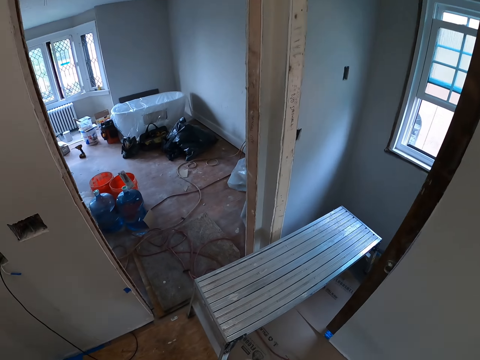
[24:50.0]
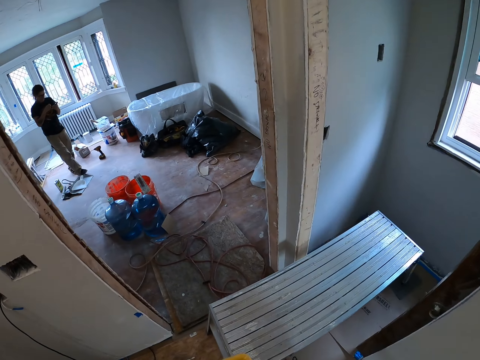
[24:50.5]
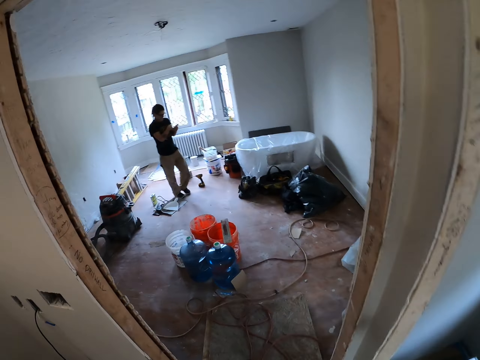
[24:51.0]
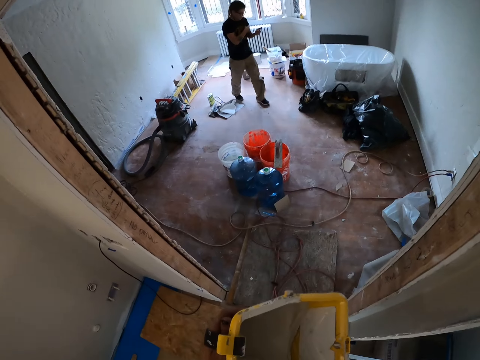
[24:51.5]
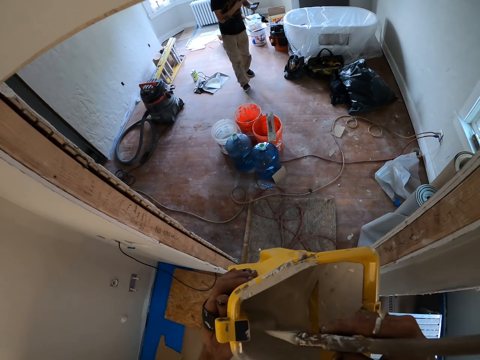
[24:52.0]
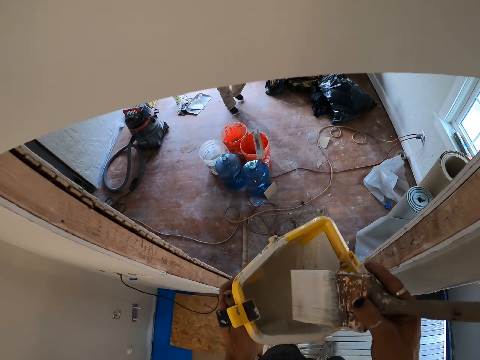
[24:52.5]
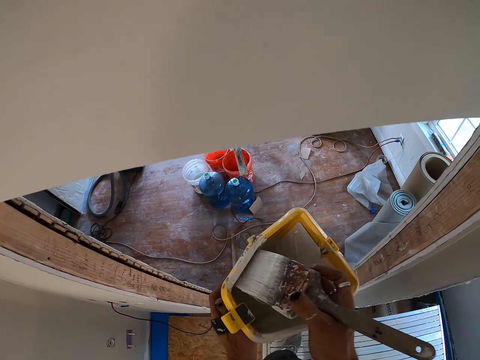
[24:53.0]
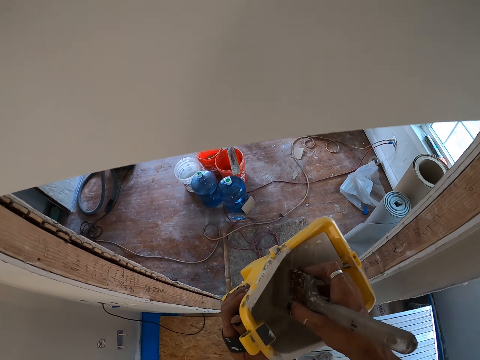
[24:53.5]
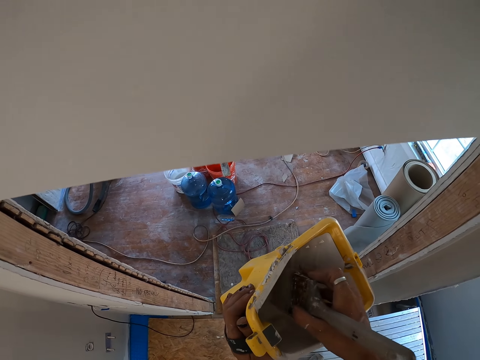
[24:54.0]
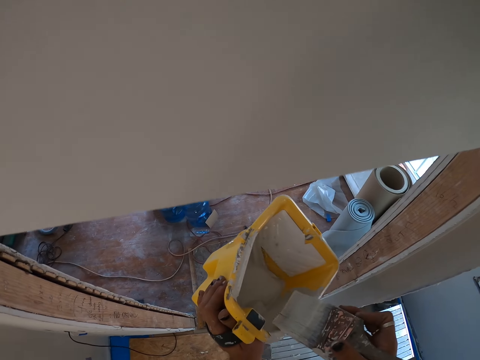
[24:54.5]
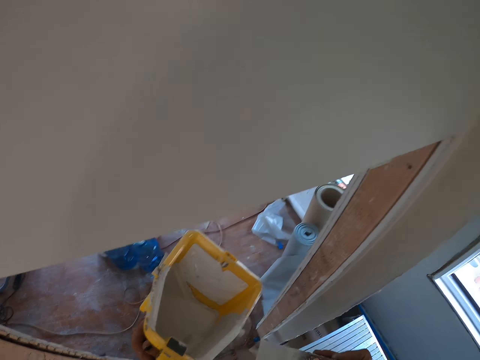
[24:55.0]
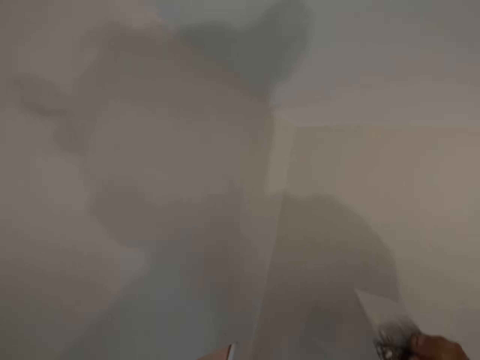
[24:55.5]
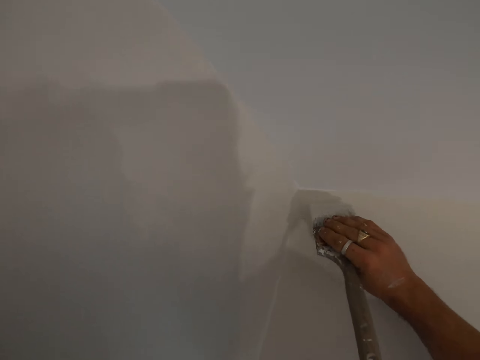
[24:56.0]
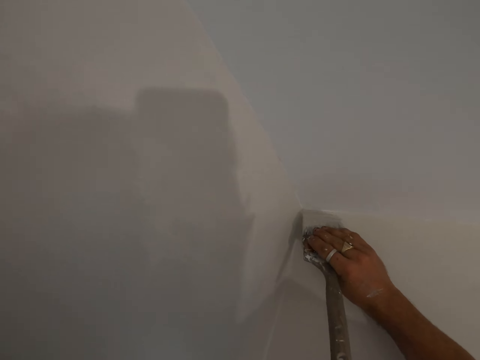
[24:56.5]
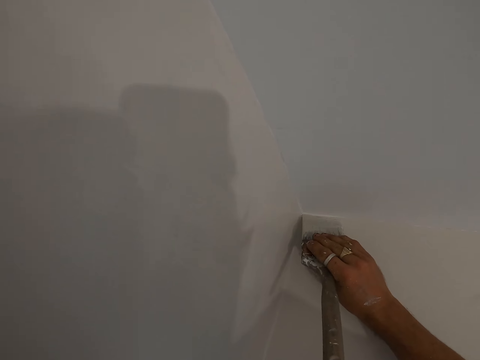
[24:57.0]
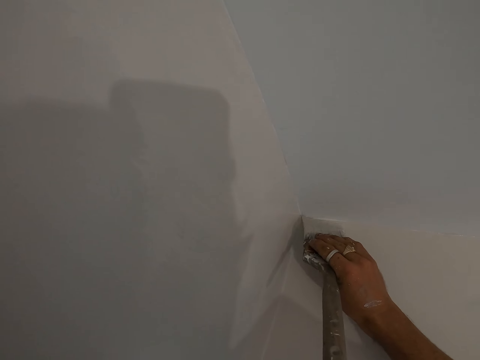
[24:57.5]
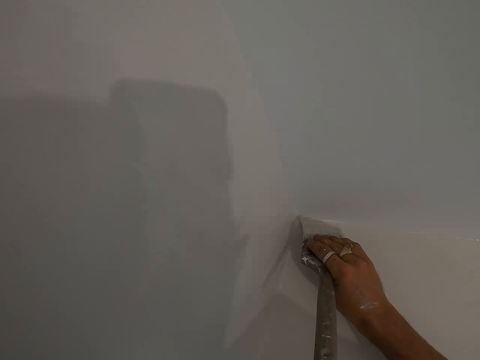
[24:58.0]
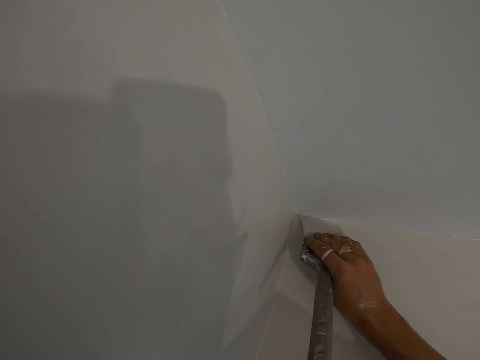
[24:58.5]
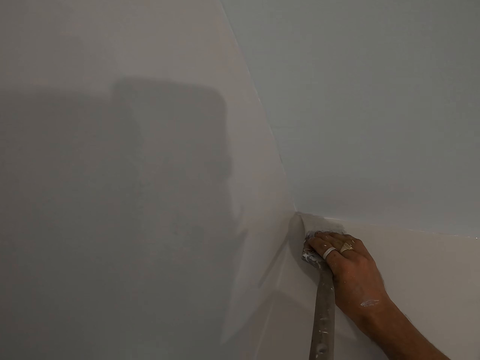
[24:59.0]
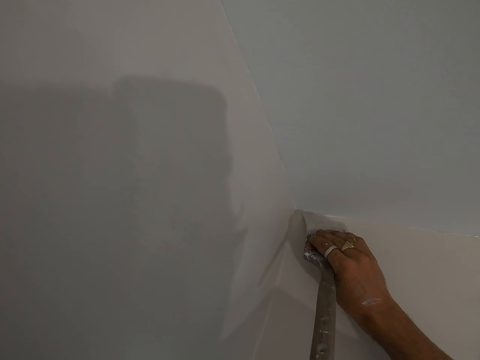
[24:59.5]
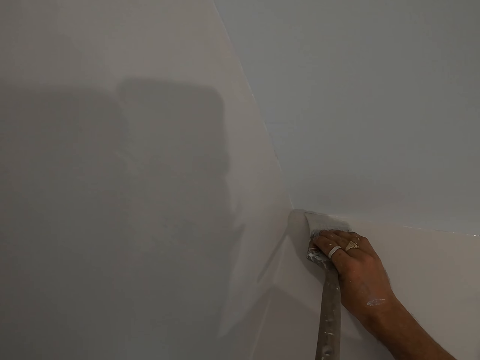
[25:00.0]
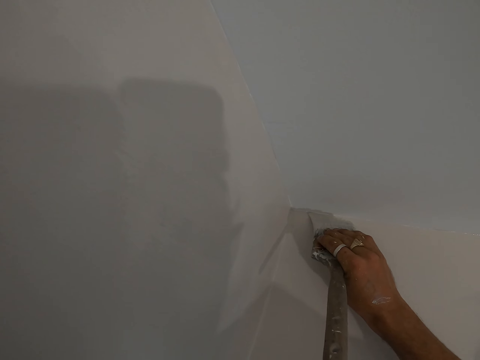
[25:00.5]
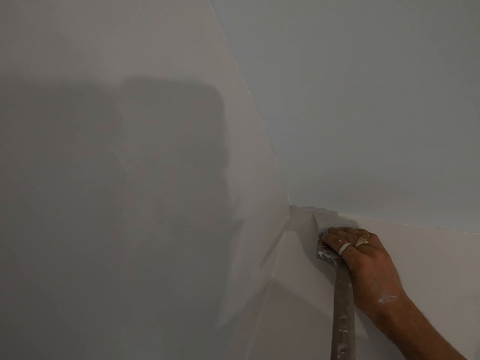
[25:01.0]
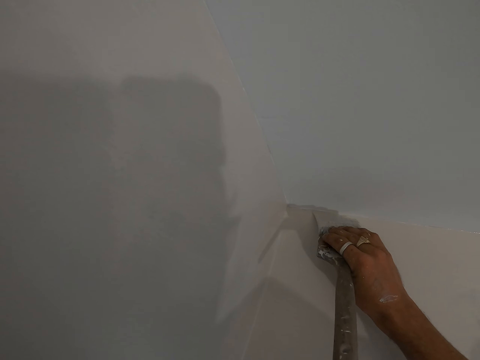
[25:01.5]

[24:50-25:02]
The camera wearer dips the paint brush in the paint tray. They paint the wall with the paint brush.

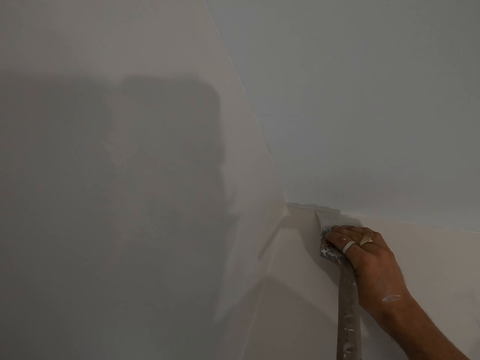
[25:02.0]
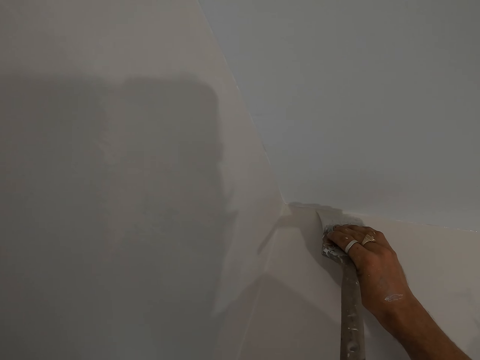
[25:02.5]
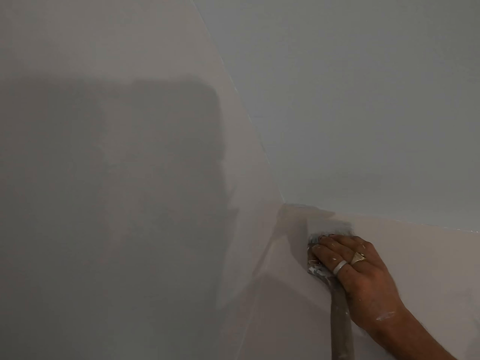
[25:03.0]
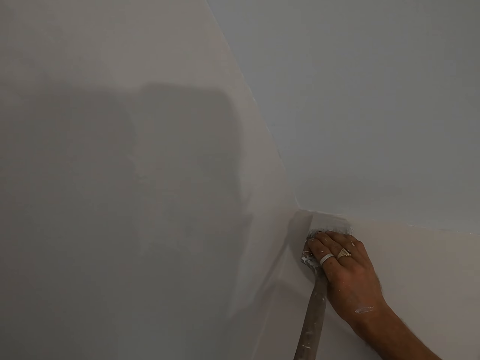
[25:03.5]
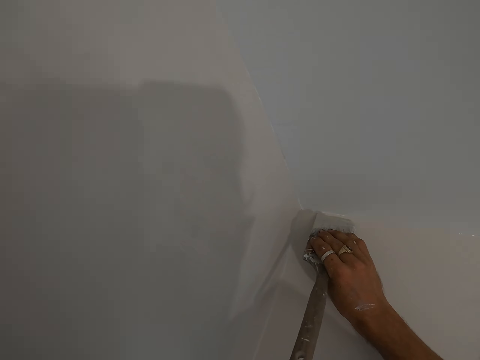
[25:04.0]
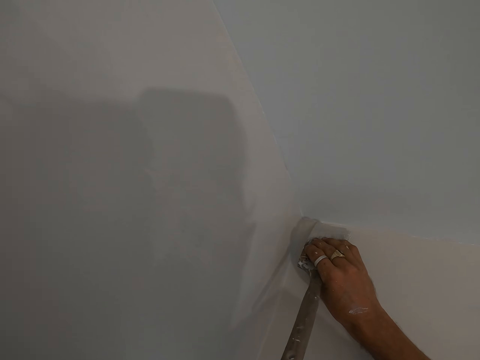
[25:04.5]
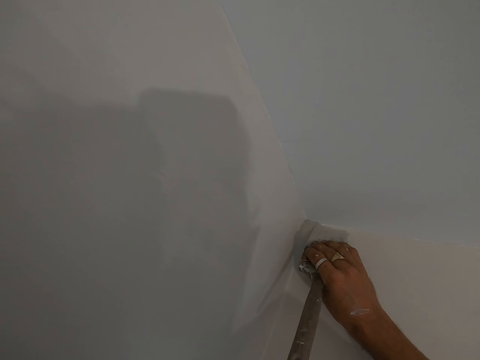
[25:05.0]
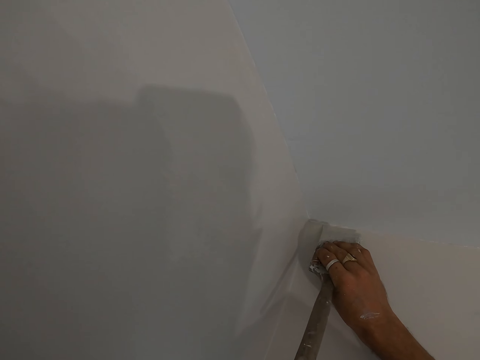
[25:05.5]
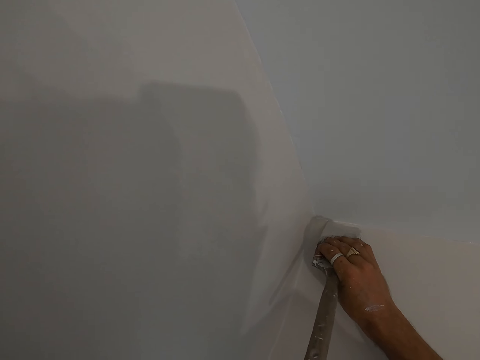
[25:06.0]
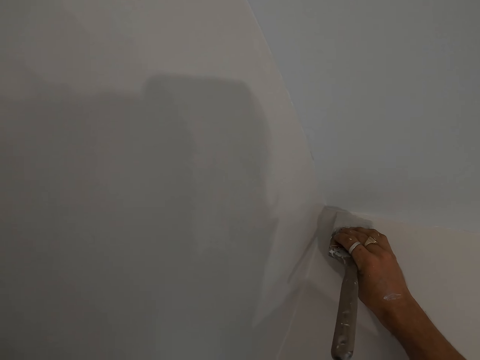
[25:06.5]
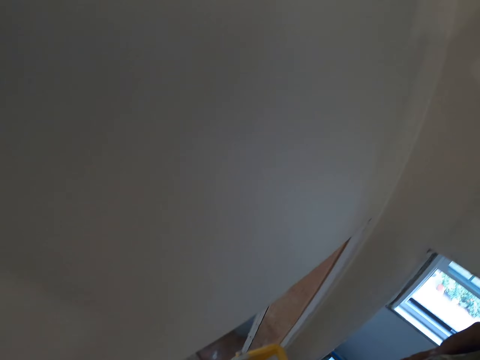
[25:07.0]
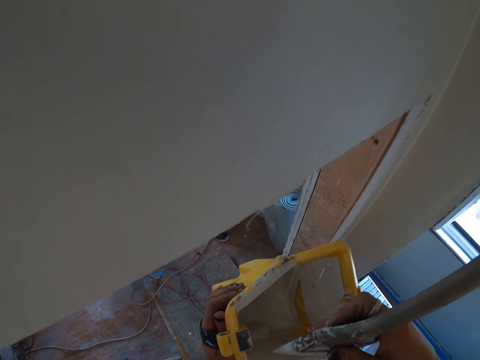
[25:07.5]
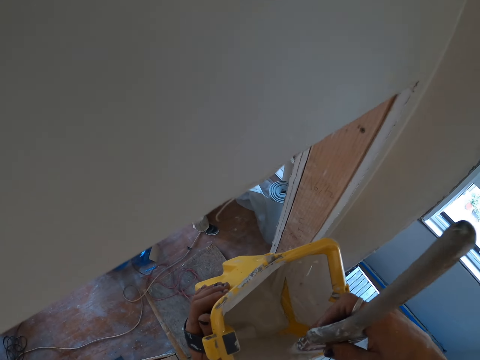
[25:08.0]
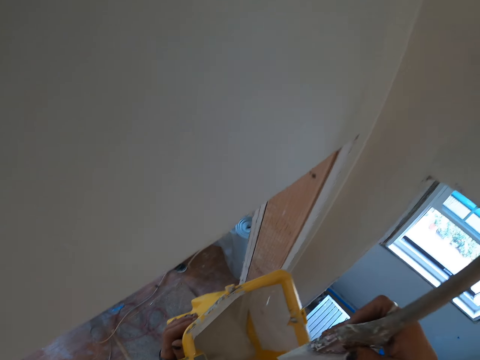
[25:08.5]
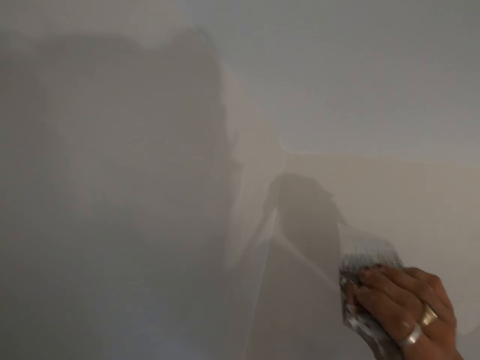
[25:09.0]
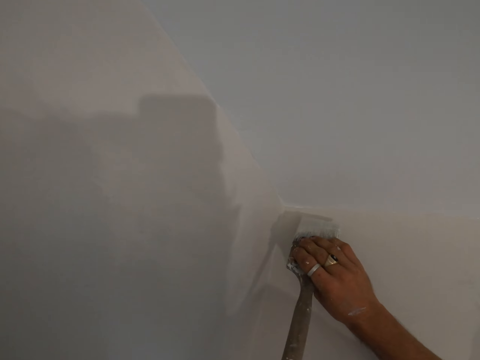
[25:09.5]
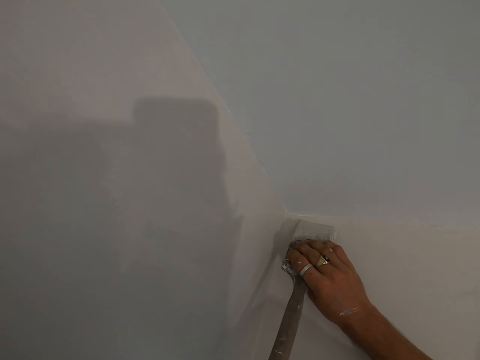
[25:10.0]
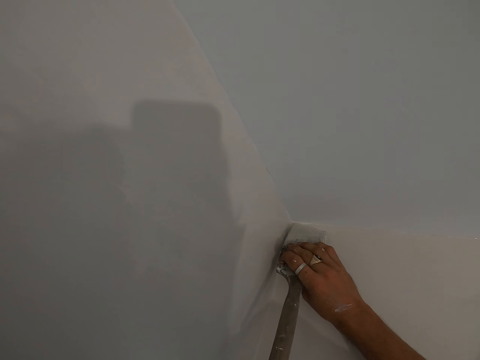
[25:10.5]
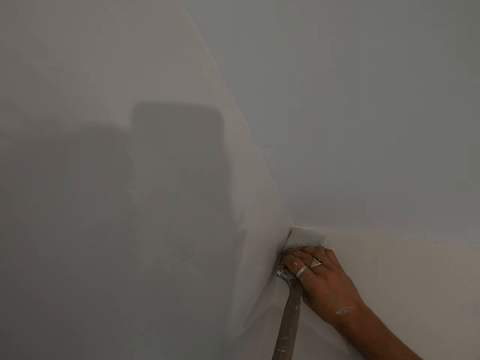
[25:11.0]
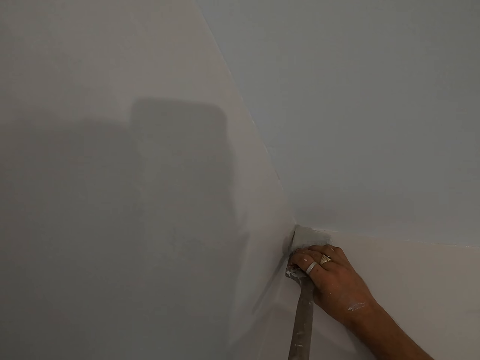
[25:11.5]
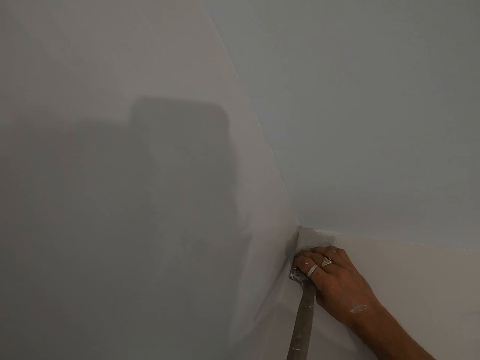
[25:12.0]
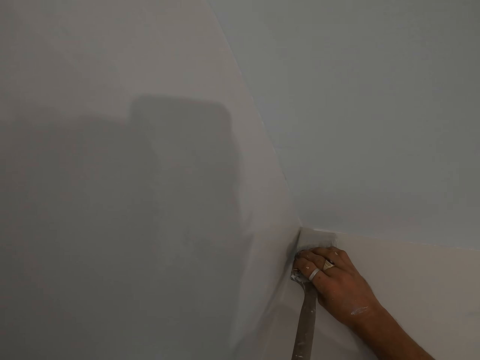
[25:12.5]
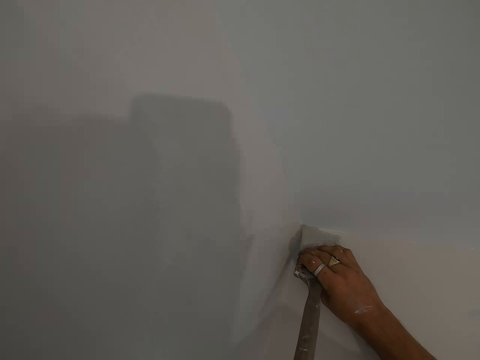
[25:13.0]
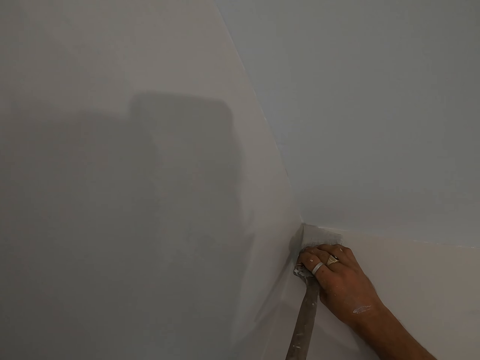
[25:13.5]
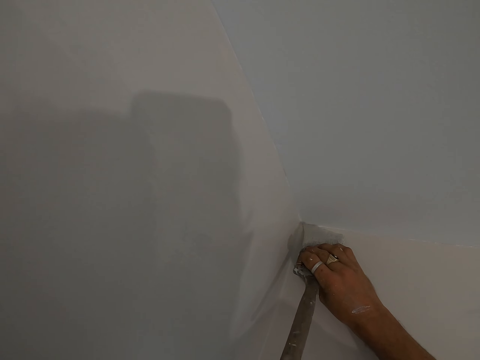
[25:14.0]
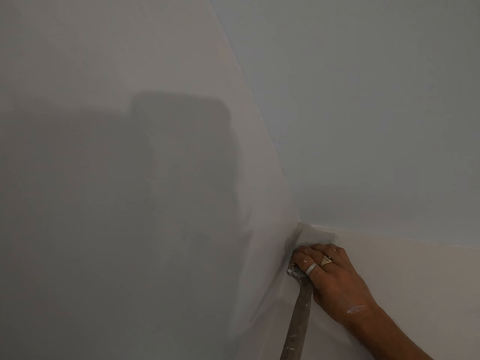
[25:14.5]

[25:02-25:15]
The camera wearer dips the paint brush in the paint tray. They paint the wall with the paint brush.
